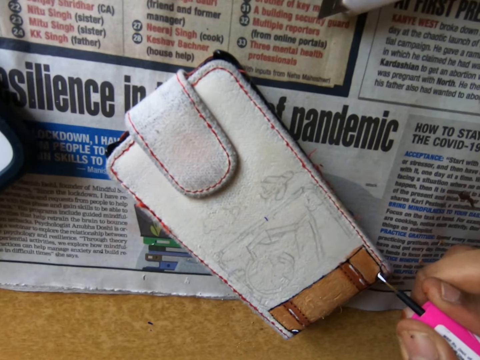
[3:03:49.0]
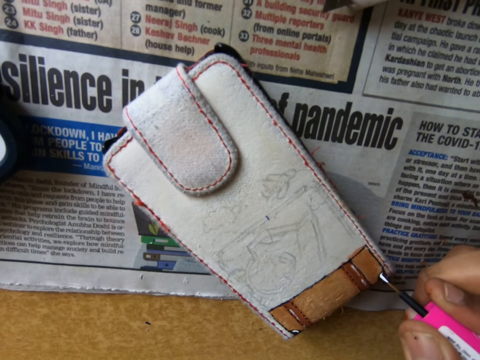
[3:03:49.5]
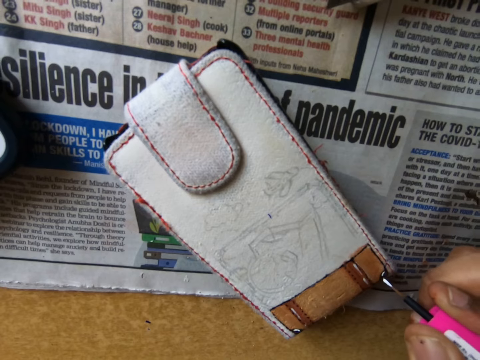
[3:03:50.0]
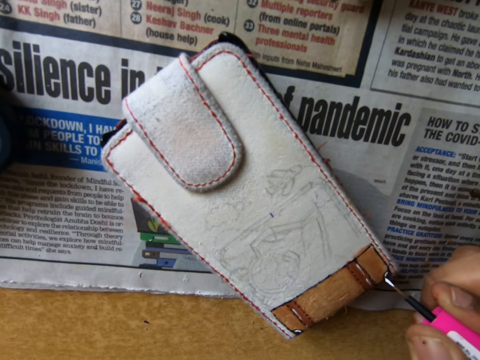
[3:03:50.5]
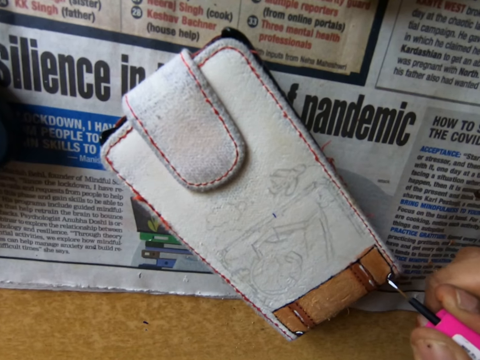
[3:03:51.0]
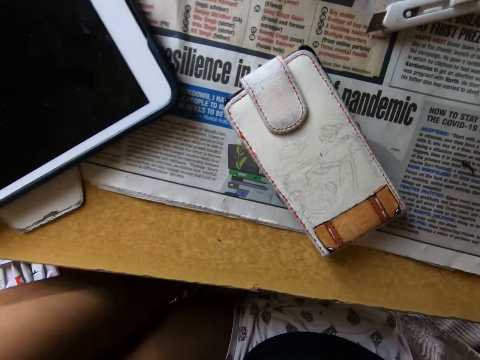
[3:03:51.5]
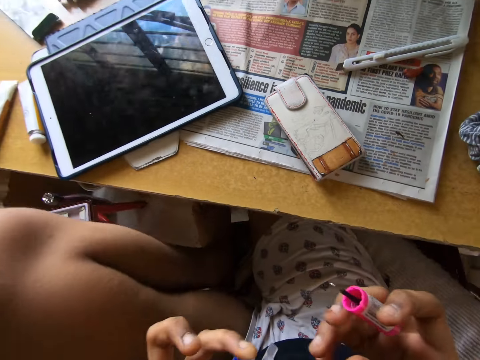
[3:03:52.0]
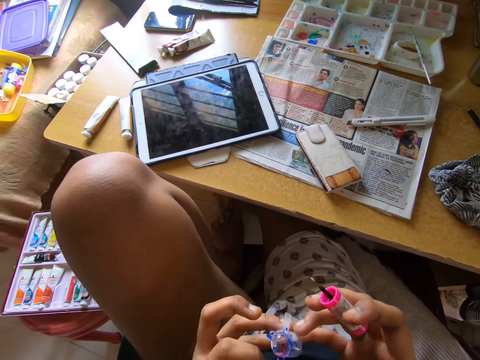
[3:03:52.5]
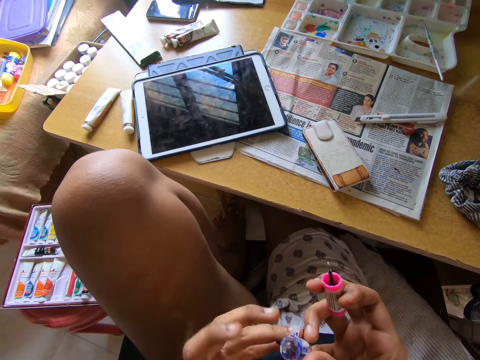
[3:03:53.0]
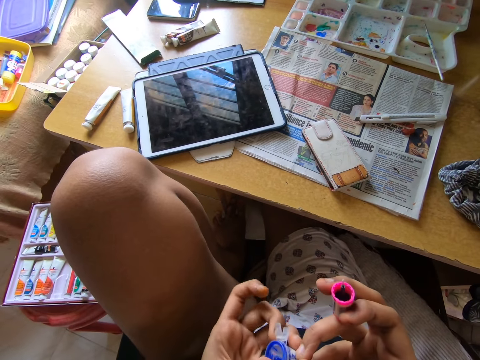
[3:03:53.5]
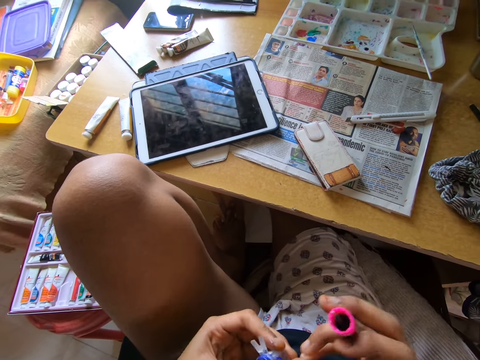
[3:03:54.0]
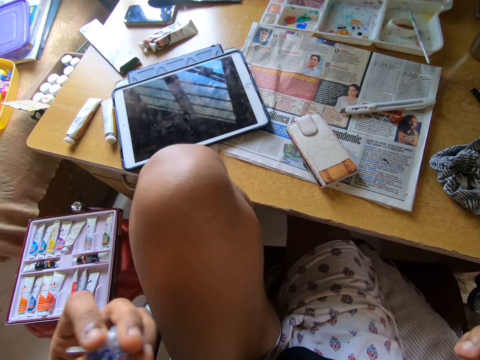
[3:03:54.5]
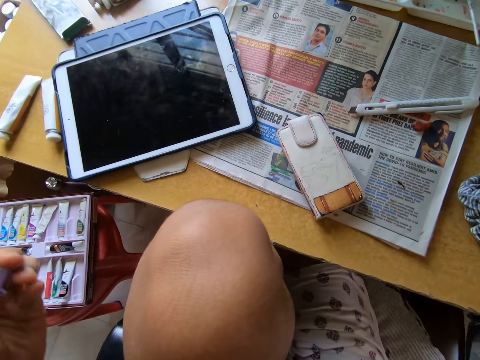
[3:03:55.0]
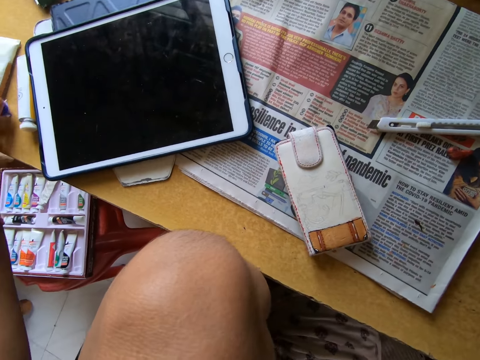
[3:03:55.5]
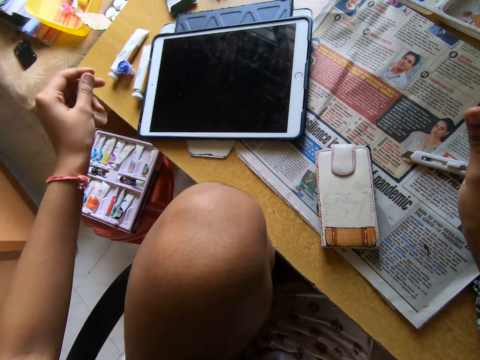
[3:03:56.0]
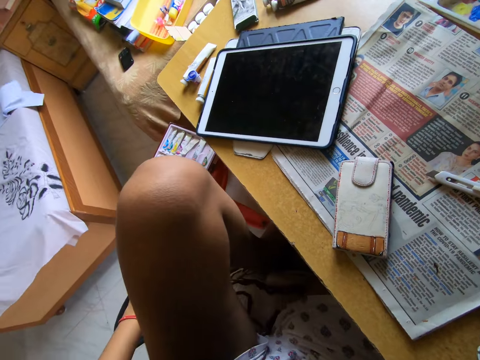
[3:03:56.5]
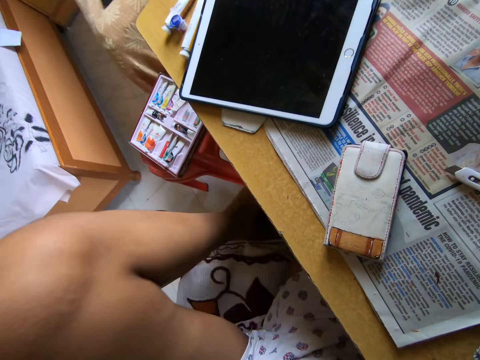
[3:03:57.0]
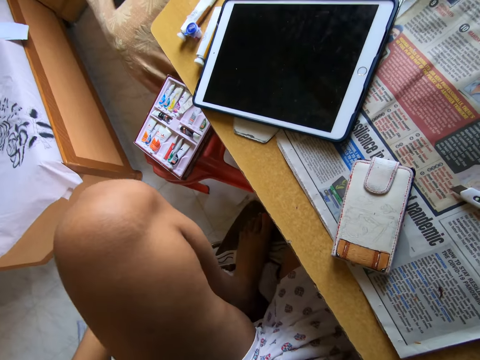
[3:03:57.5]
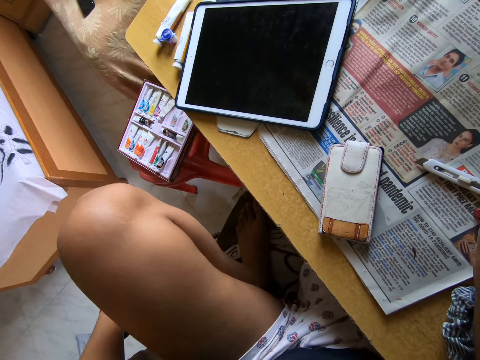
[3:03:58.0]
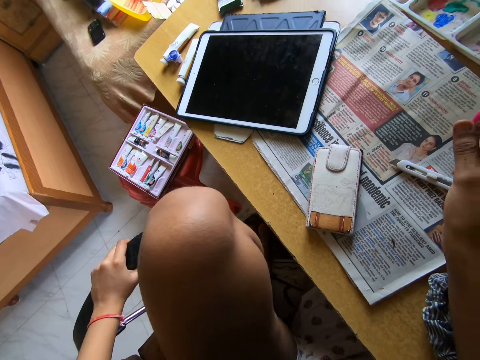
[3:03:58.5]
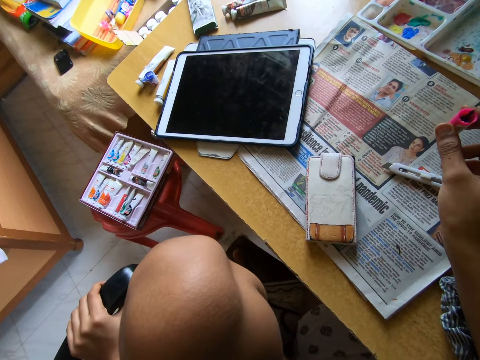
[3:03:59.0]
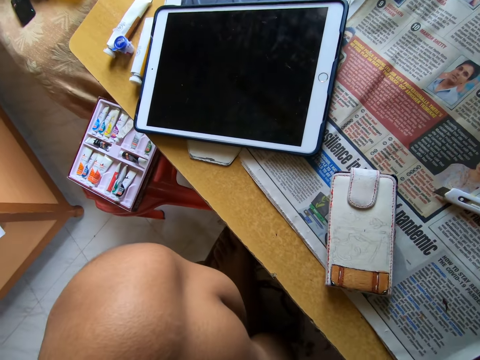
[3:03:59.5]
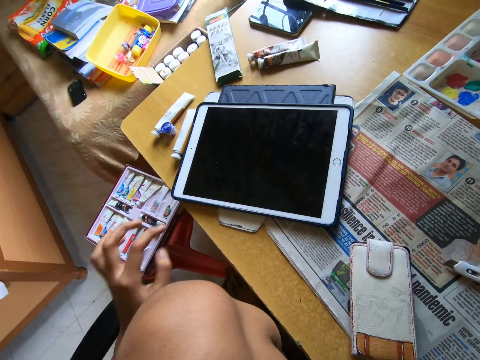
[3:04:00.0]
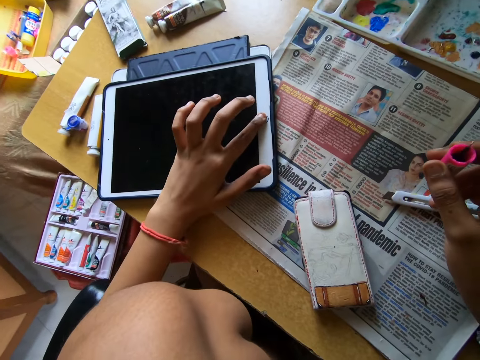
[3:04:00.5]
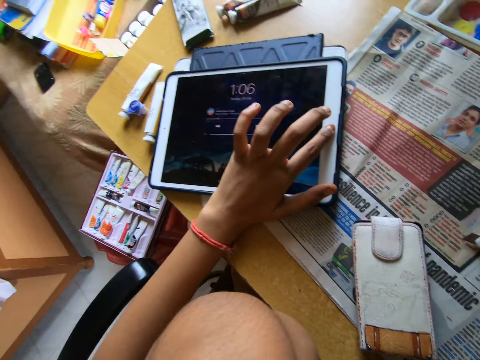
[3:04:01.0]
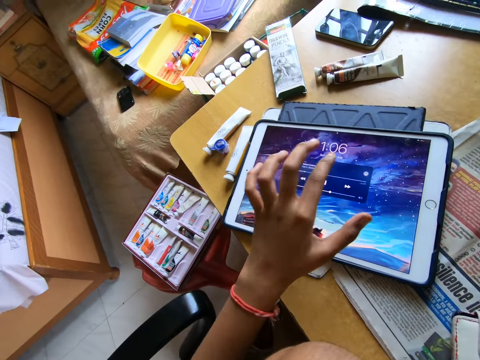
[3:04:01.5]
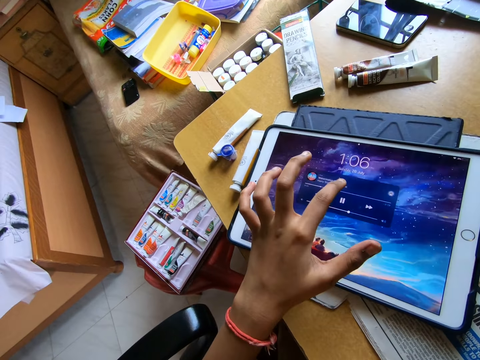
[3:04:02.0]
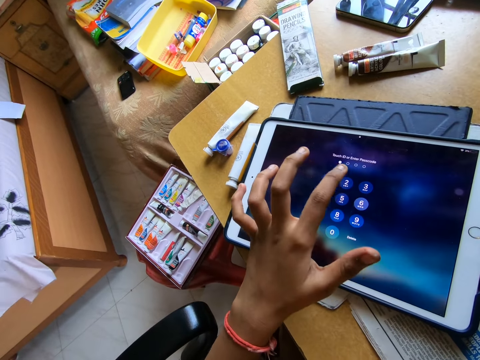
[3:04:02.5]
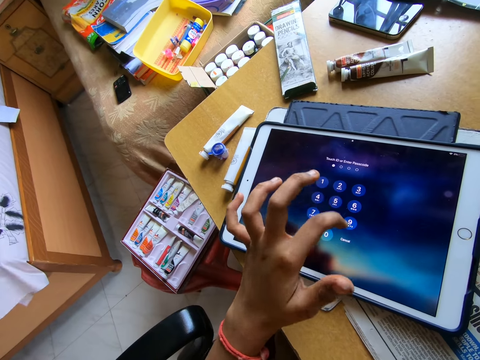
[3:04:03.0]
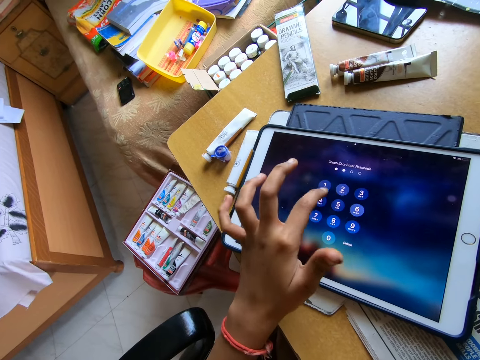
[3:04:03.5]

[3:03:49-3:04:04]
The camera wearer looks around a room. She closes the cover with her left hand. She drops the cover on the table with her left hand. She looks around a room. She moves a chair on the floor. She operates a tablet phone on the table with her left hand.

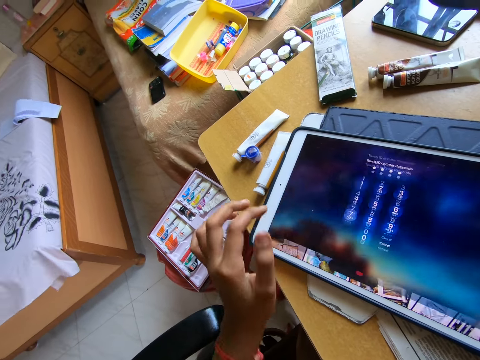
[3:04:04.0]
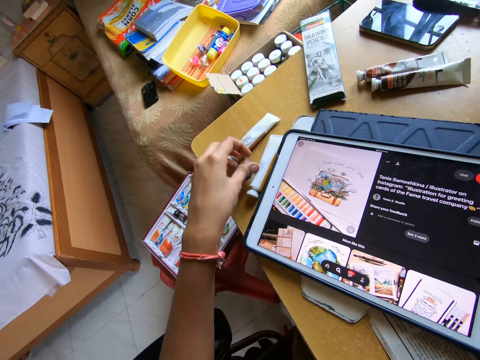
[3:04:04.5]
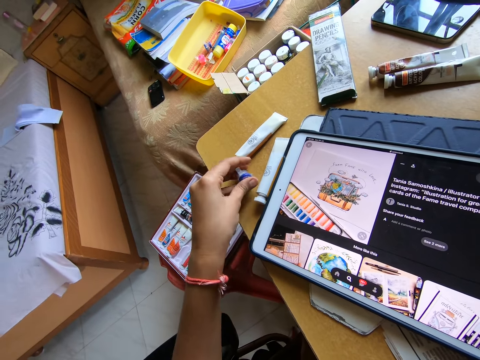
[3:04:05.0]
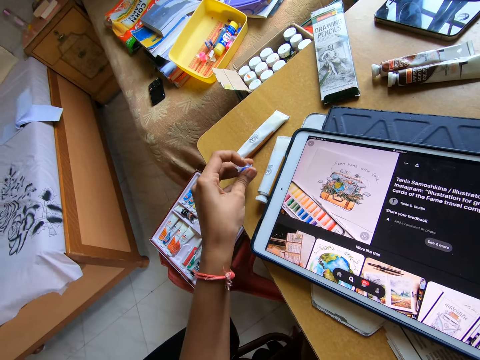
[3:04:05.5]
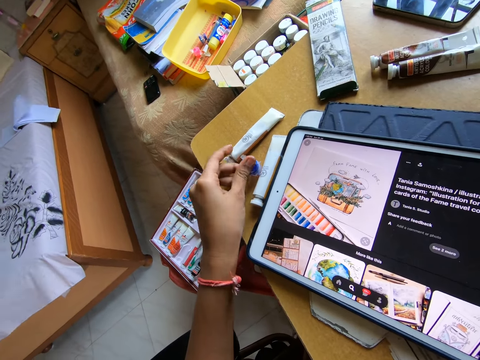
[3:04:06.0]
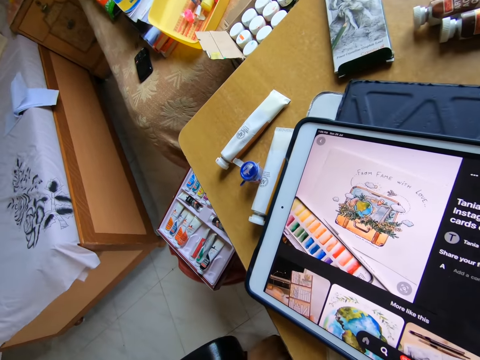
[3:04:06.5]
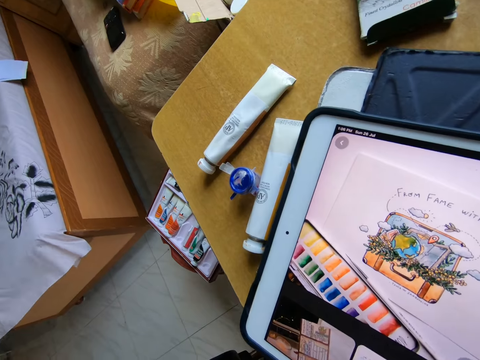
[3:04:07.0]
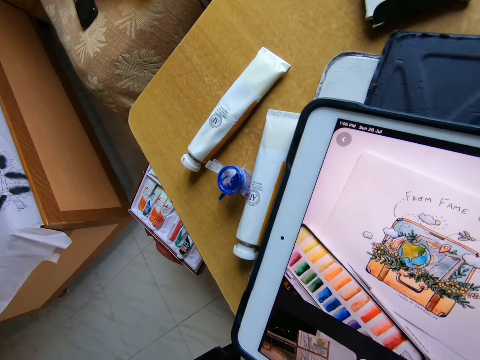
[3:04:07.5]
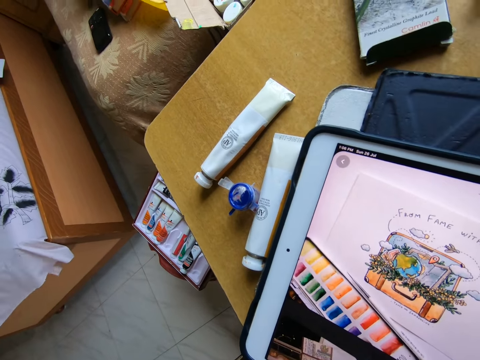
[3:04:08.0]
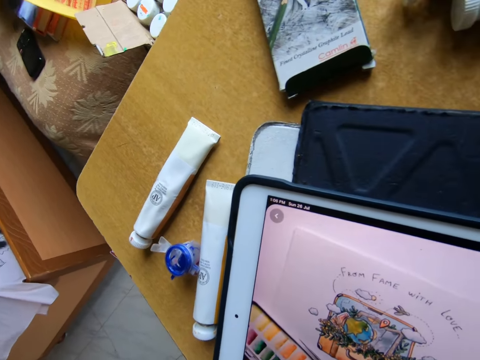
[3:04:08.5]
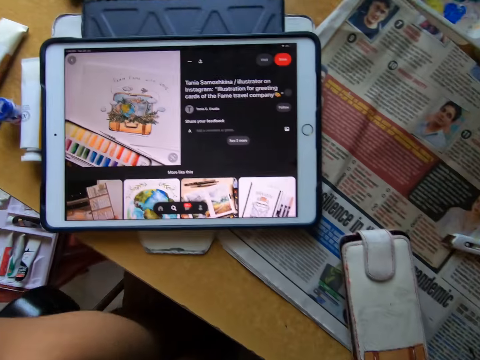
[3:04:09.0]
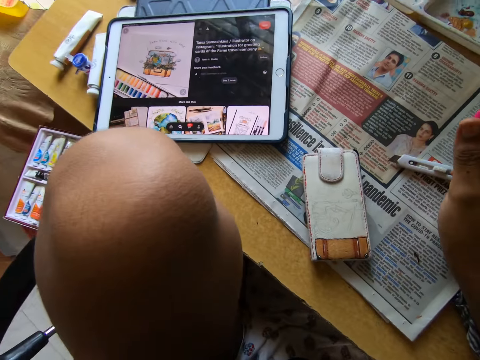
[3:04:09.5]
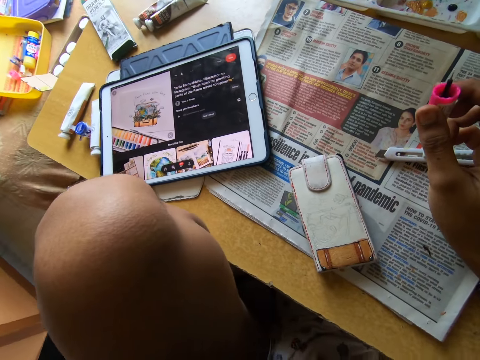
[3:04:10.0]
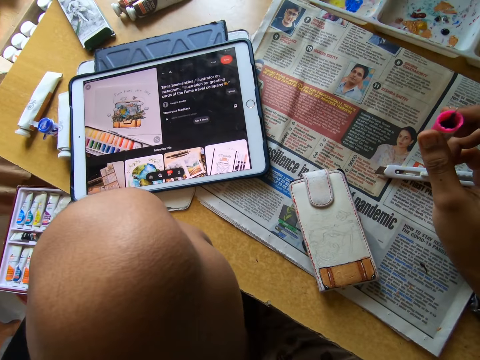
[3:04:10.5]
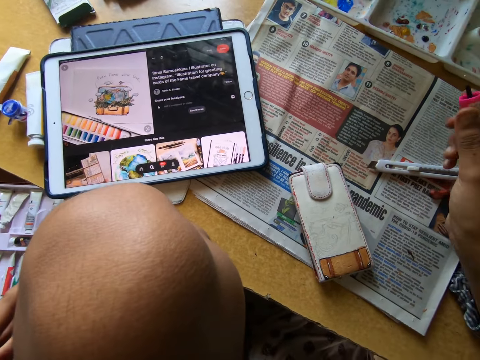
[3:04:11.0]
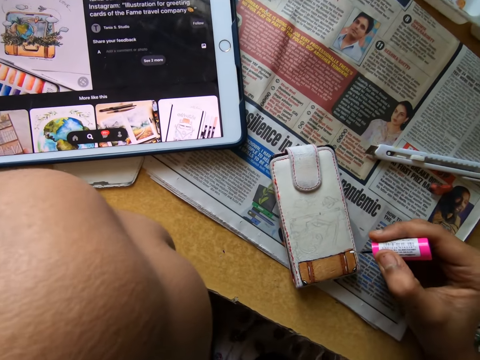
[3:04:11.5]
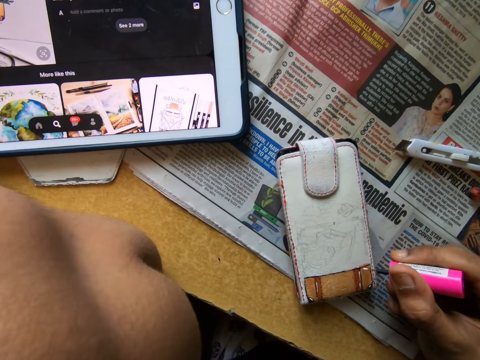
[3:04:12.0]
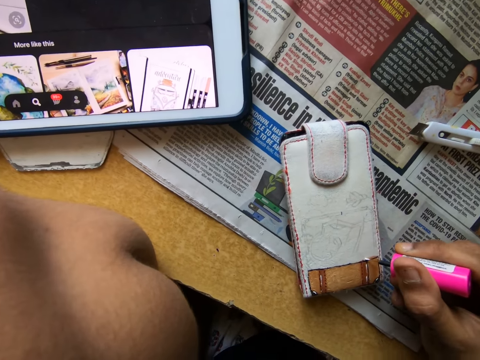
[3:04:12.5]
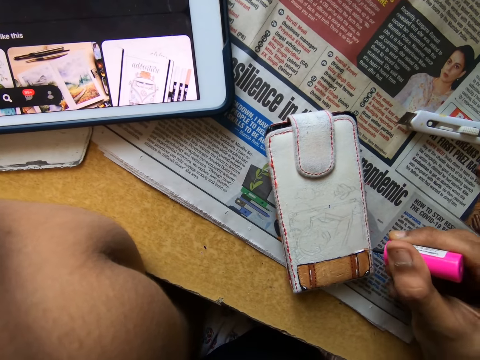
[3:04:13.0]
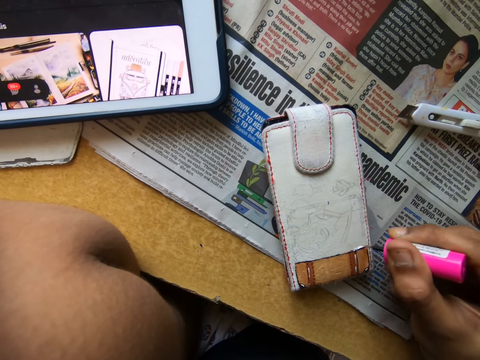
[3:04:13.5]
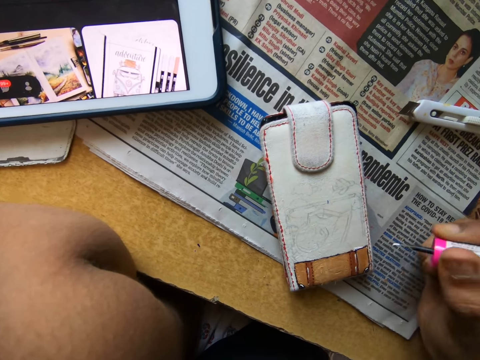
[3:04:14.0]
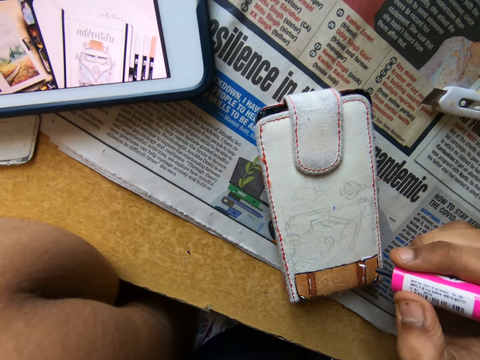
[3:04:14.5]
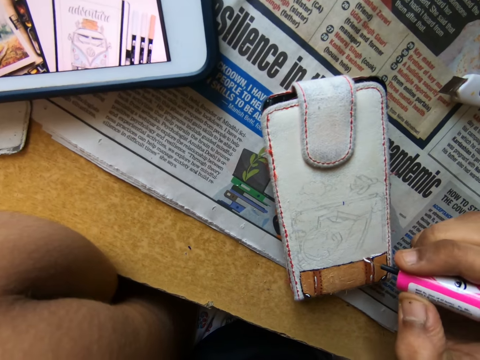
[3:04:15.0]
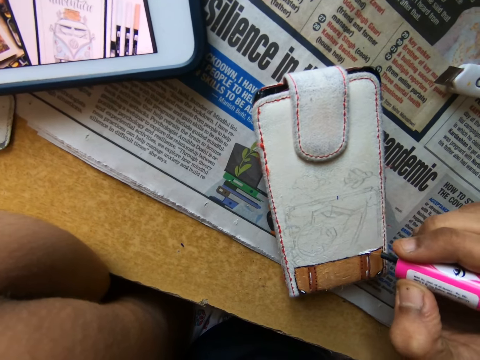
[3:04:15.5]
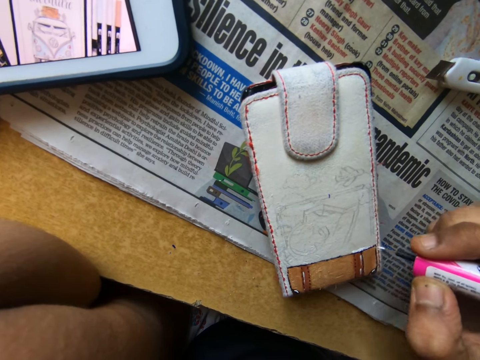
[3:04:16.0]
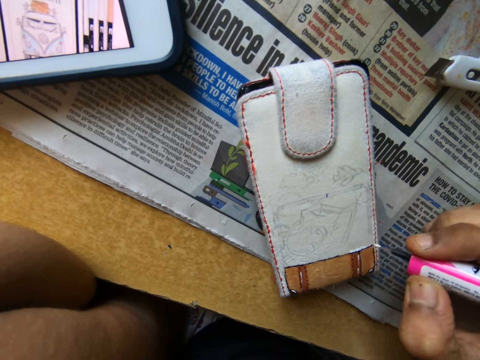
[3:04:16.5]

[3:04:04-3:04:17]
The camera wearer picks up the cover from the table with her left hand. She drops the cover on the table with her left hand. She looks around a room. She paints the pouch on the table with the brush in her right hand.
